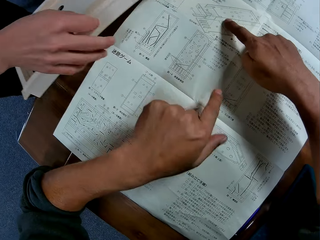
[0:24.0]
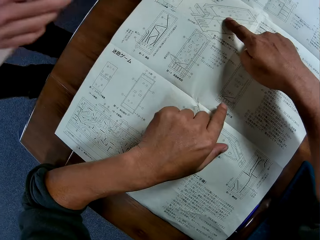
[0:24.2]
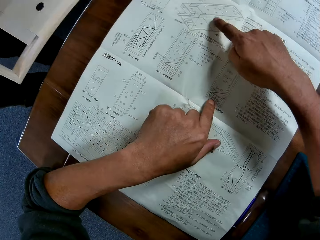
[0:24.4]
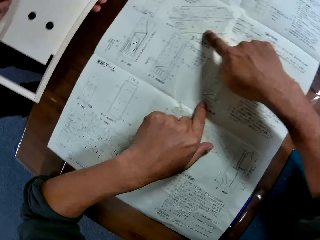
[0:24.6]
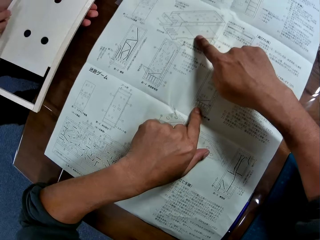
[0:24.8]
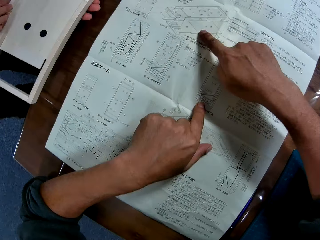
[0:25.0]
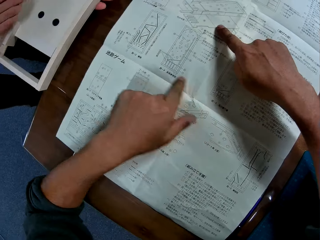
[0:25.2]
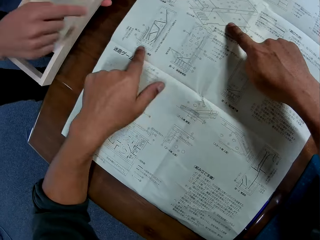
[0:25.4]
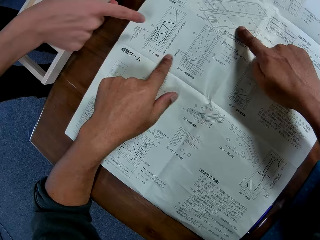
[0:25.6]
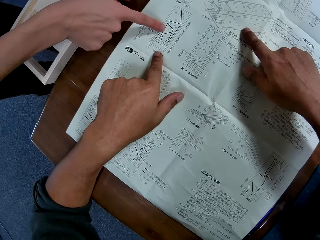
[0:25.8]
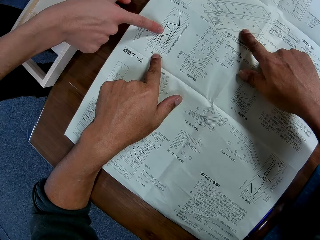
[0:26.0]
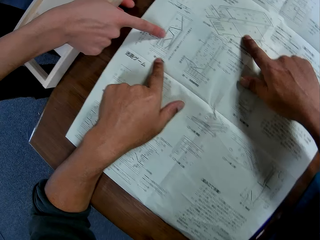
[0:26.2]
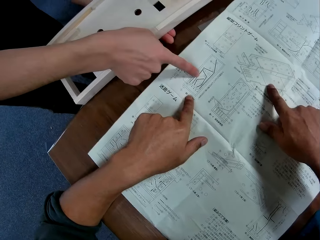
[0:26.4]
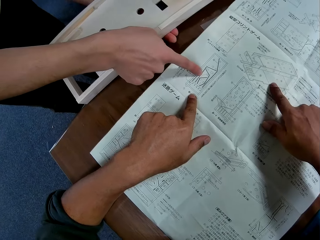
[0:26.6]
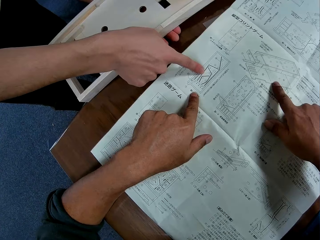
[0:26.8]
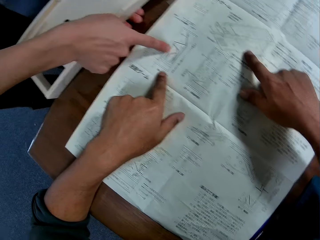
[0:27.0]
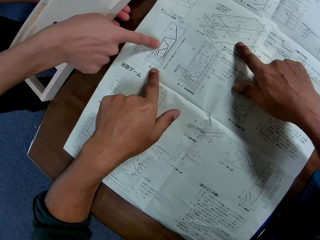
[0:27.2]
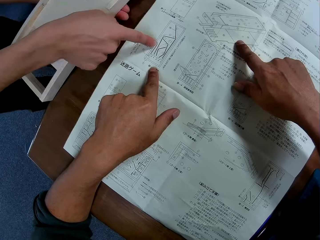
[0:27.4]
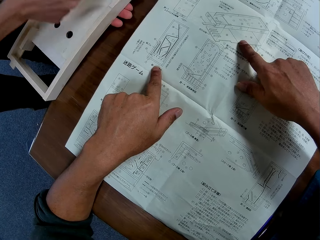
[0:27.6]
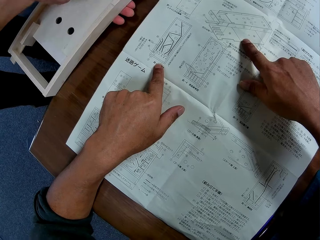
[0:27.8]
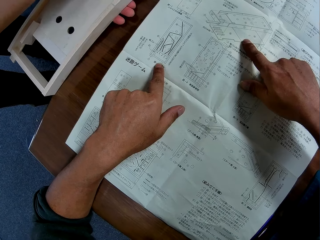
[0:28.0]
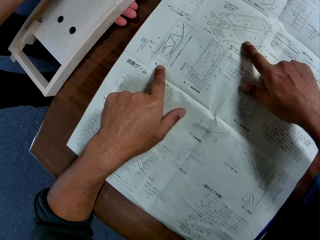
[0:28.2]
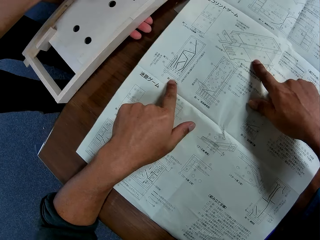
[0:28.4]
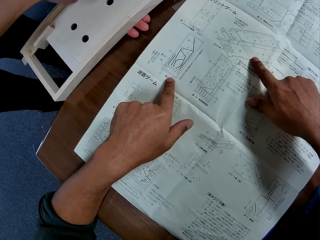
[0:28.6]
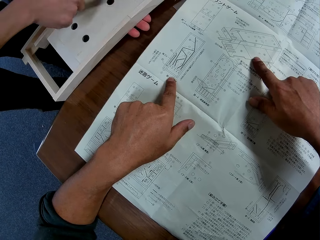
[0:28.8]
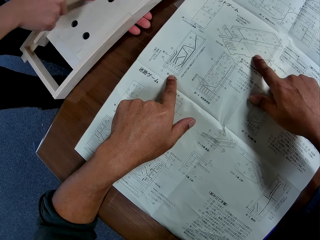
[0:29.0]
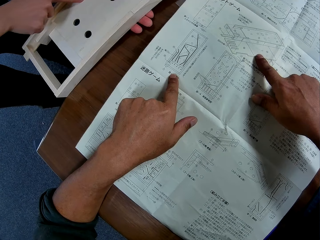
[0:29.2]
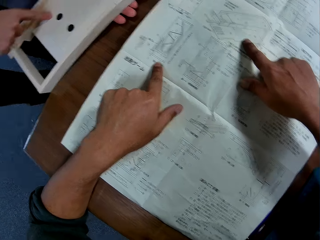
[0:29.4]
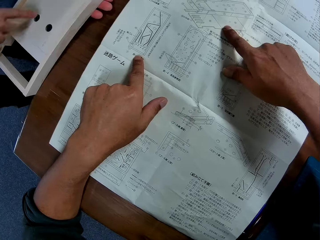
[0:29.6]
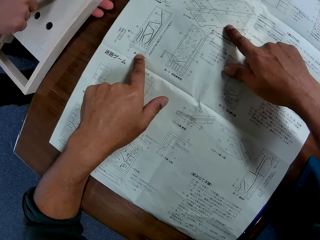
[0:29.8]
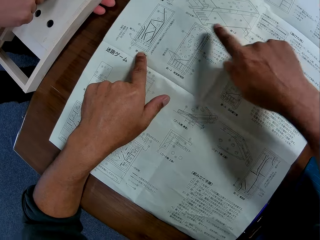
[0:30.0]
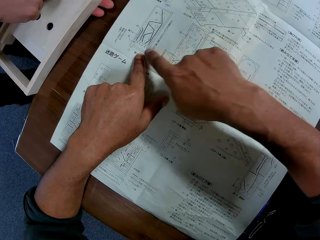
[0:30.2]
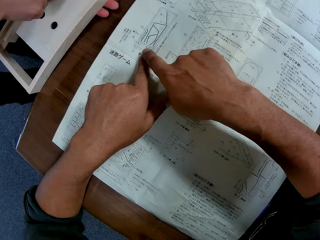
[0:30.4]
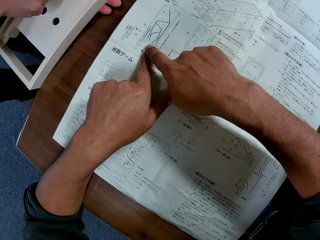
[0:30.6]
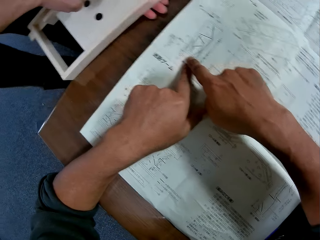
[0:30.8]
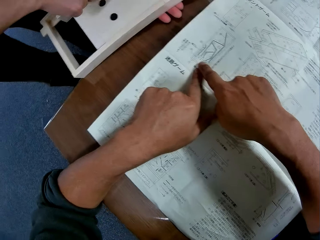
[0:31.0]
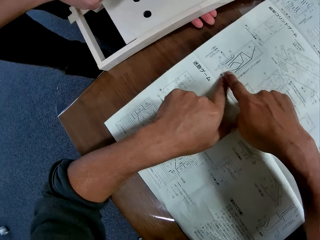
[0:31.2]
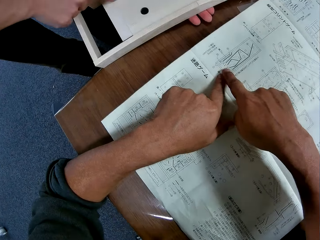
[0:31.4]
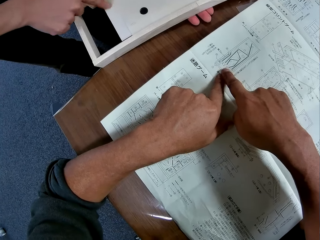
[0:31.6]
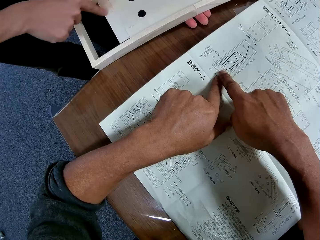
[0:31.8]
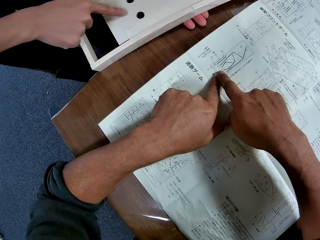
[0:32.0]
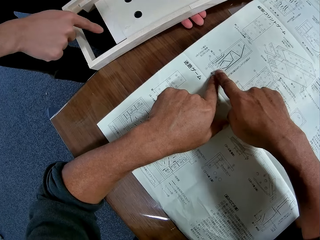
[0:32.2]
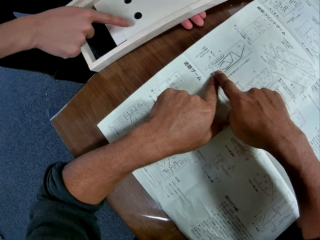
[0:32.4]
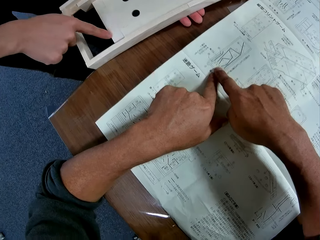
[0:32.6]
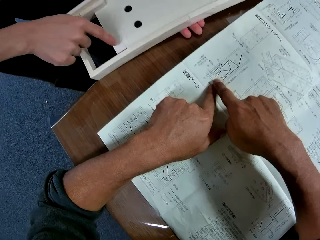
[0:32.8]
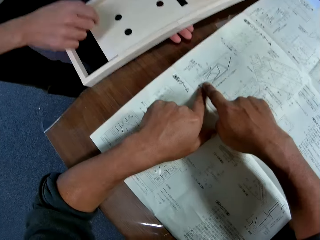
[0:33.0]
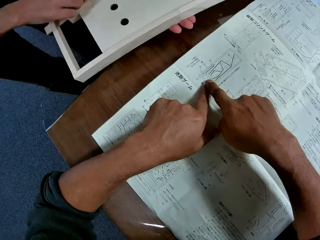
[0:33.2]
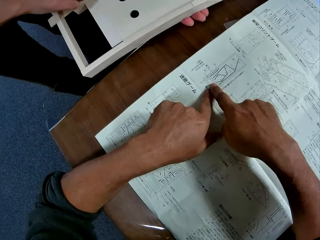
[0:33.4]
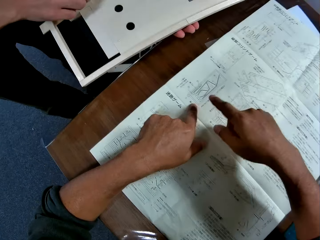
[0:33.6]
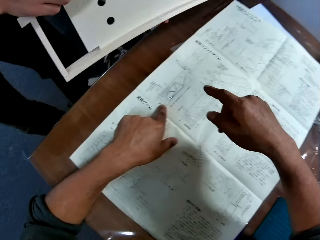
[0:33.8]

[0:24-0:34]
A man turns over the wooden piece on the table. He makes a hand gesture towards the instruction manual and the wooden piece.

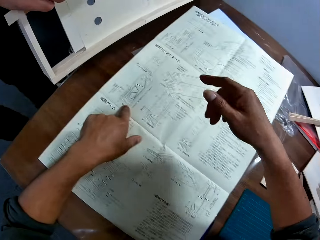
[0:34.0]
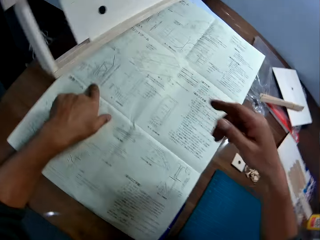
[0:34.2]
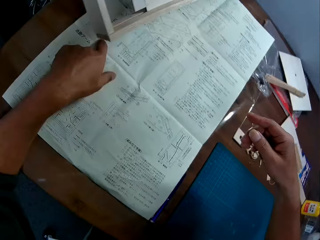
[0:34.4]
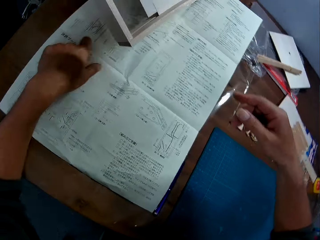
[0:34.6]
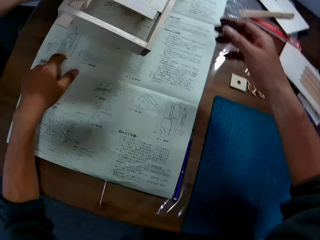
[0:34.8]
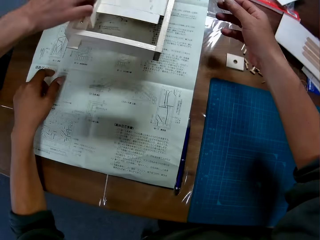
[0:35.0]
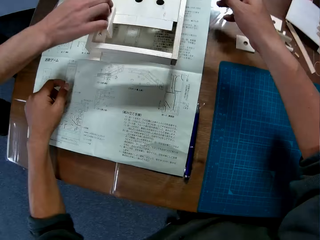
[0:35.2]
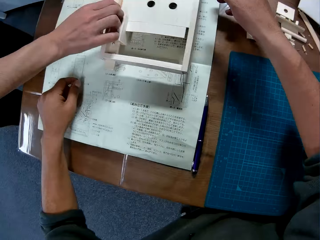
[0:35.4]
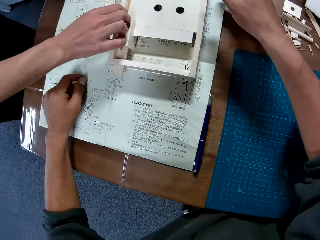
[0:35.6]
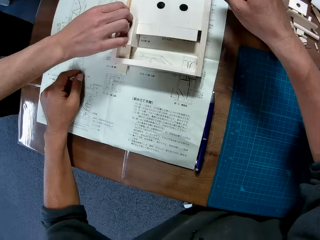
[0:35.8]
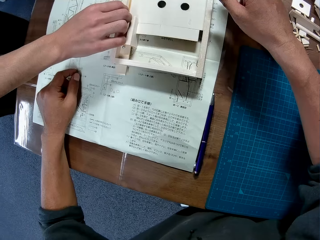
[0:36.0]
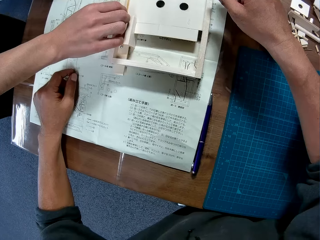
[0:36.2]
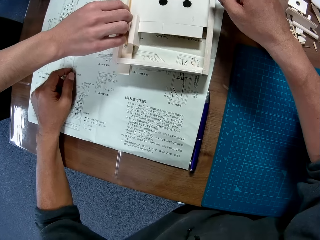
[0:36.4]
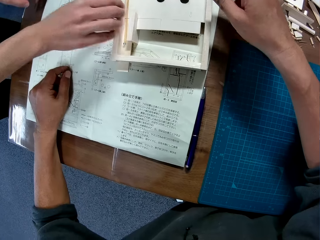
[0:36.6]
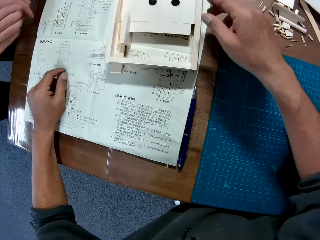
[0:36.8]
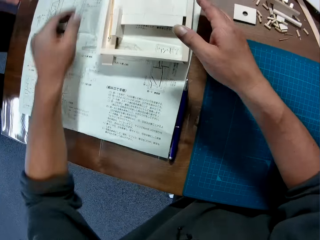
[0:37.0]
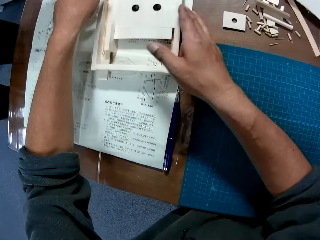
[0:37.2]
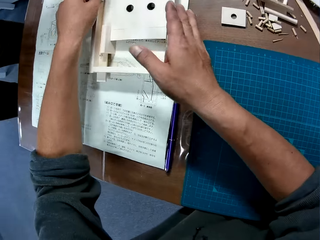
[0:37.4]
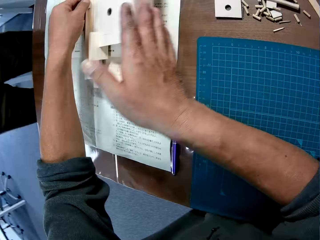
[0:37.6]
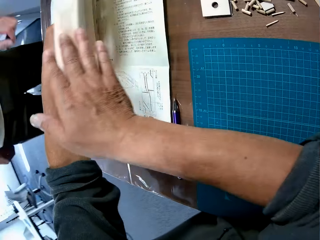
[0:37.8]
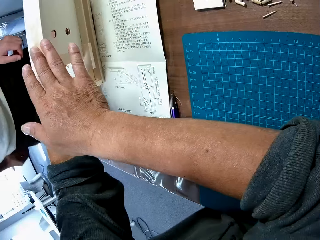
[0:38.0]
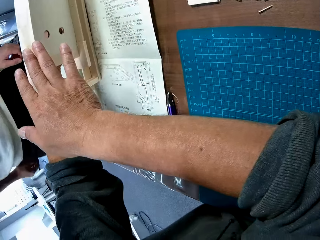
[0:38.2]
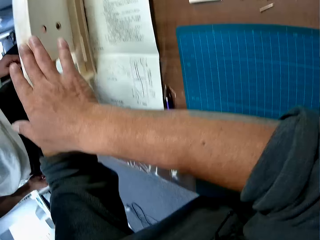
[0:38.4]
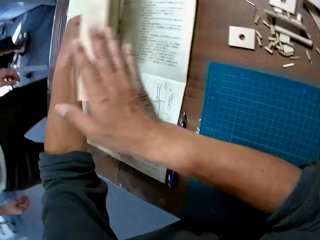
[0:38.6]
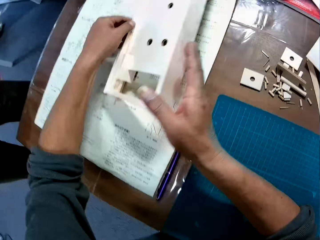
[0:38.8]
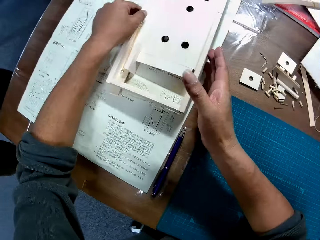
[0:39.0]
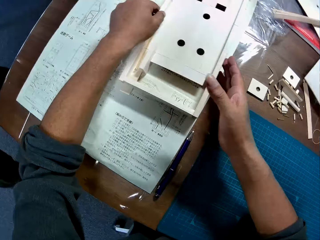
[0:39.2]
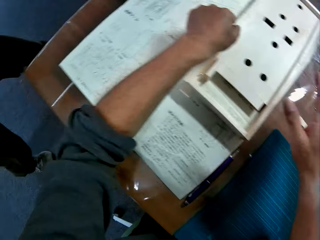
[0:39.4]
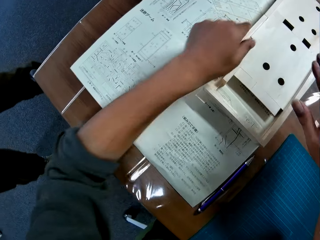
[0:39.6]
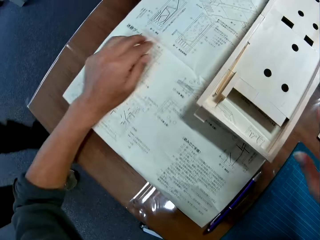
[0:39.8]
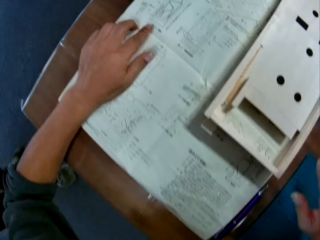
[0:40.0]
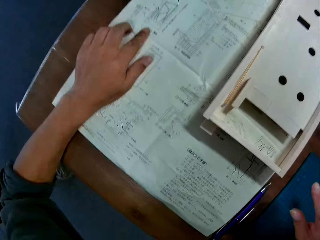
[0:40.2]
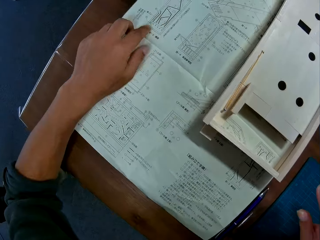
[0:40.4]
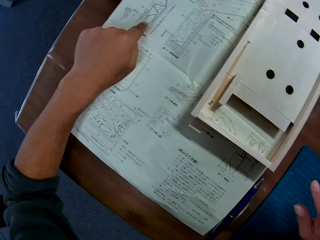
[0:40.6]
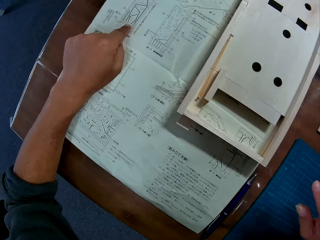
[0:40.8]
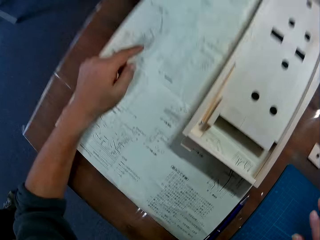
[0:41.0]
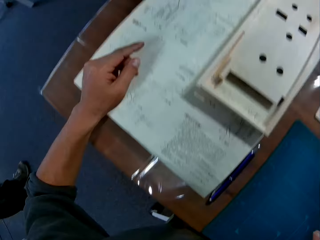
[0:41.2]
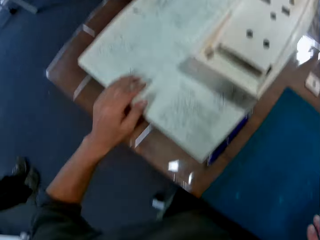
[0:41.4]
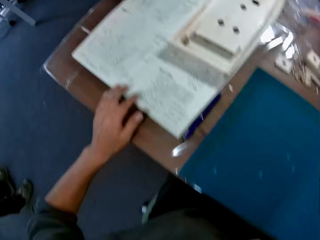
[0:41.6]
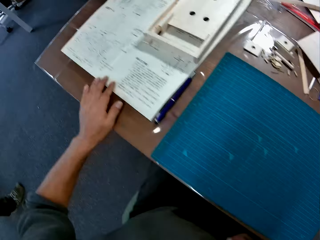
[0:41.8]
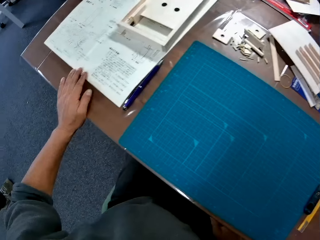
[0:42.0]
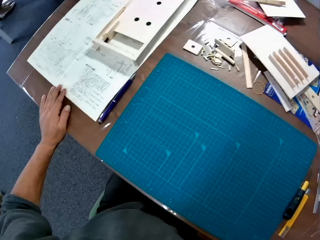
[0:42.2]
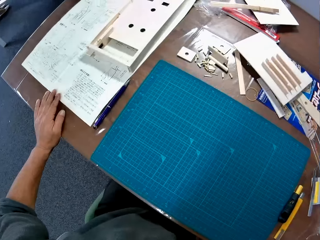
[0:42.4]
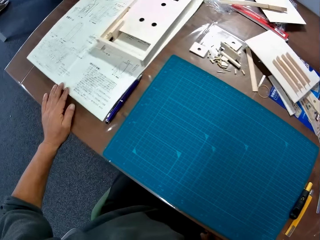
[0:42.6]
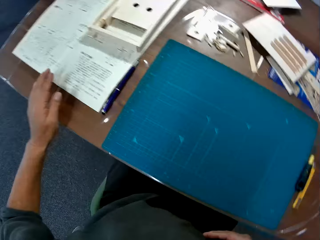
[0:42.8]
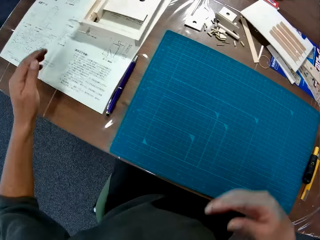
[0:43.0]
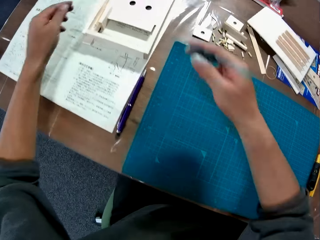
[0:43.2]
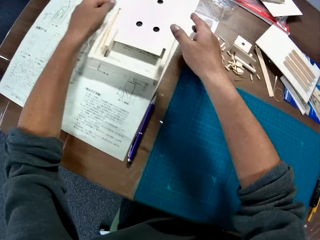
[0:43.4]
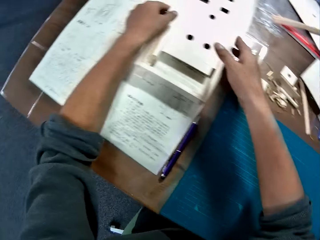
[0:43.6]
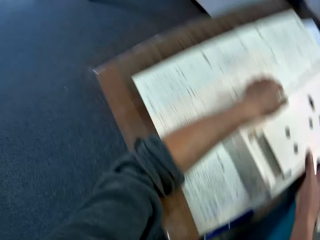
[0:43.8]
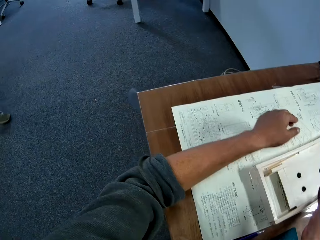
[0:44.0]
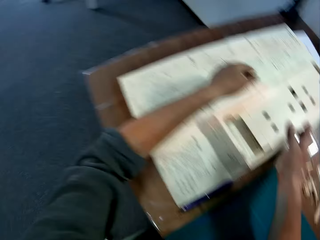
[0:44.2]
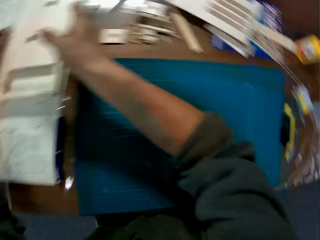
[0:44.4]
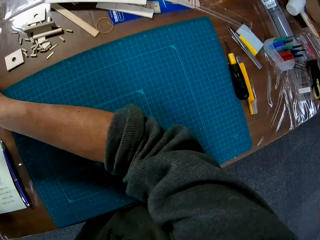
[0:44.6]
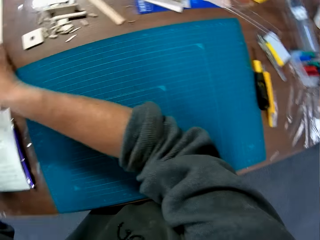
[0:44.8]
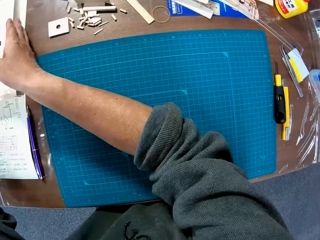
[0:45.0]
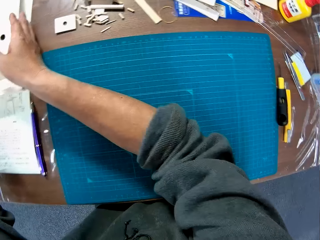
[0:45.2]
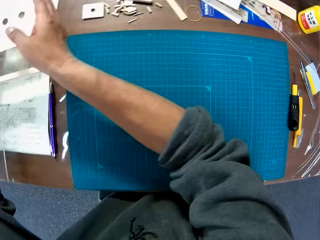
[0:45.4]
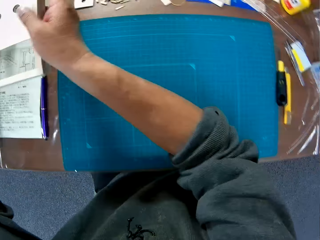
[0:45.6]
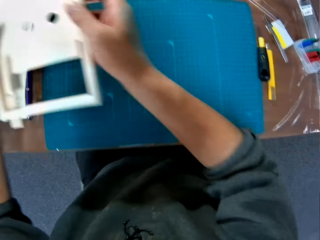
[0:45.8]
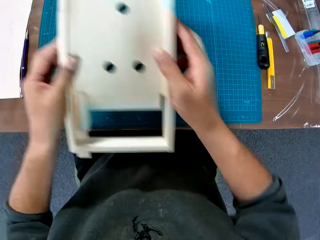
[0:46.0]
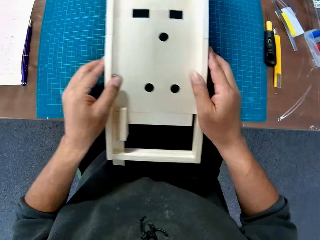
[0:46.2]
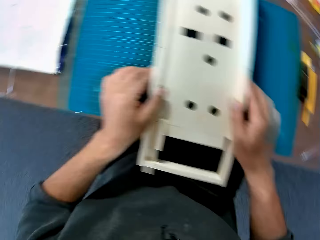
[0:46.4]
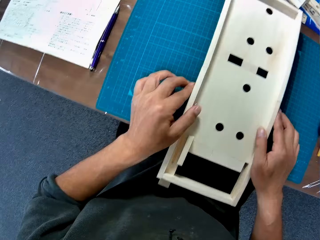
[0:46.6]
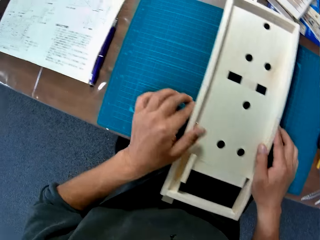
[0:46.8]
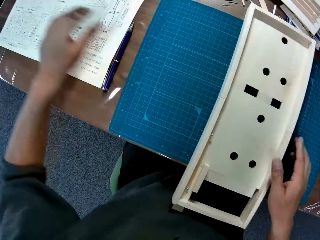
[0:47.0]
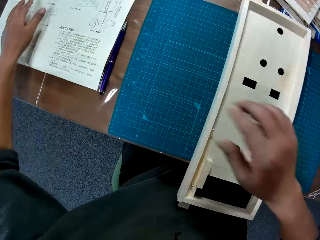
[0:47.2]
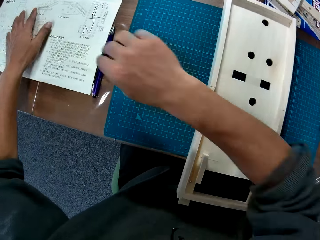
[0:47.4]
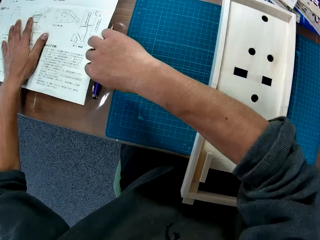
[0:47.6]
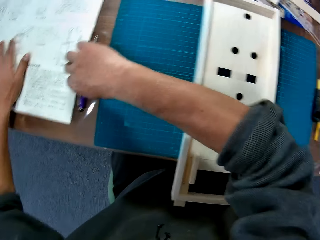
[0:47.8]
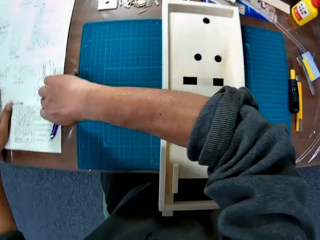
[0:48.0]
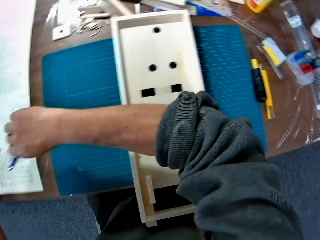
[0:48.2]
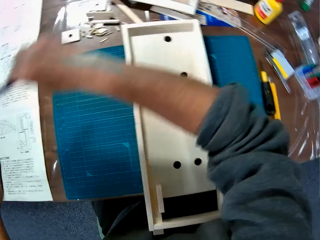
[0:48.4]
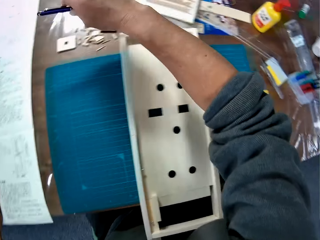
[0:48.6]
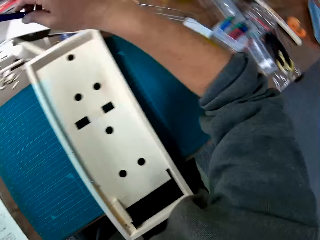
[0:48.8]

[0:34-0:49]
A man places the wooden piece on the instruction manual. The camera wearer raises the wooden piece. The man walks away from the table. The camera wearer glances around on the table. He picks up the wooden piece from the table, places the wooden piece on the blue mat, and places his hand on the instruction manual. He picks up a pen on the table beside the instruction manual.
